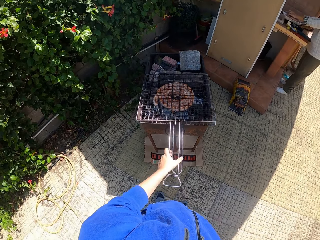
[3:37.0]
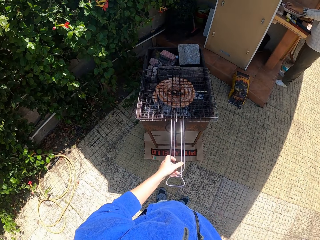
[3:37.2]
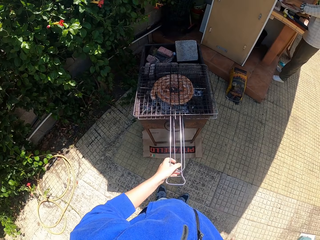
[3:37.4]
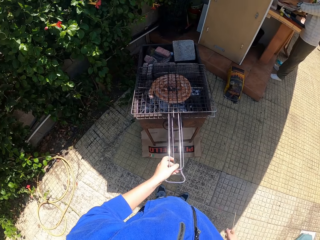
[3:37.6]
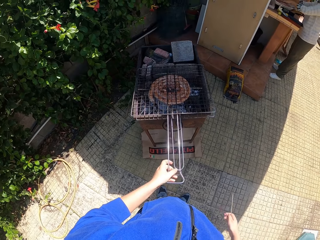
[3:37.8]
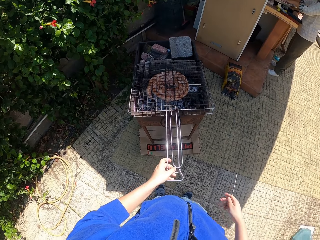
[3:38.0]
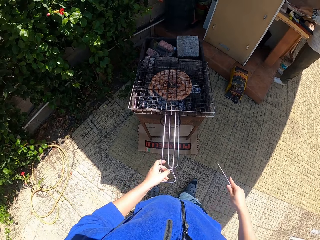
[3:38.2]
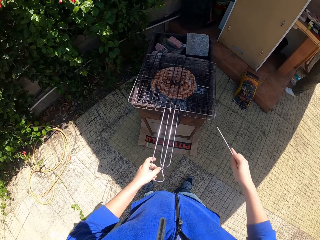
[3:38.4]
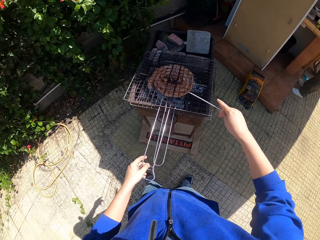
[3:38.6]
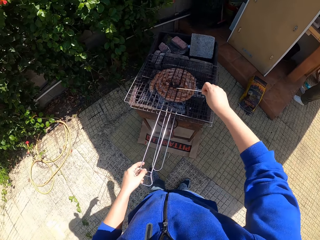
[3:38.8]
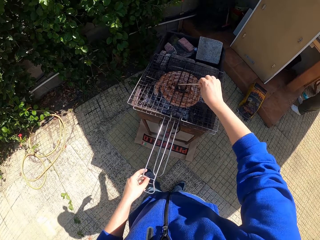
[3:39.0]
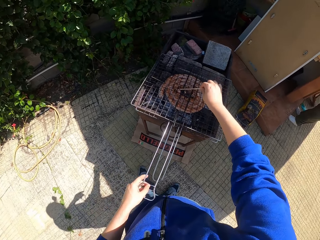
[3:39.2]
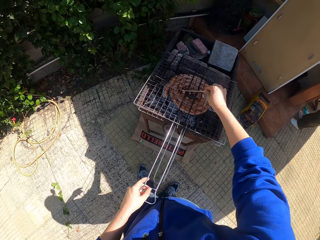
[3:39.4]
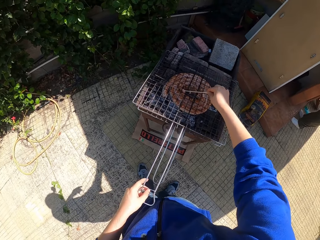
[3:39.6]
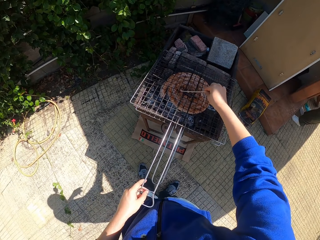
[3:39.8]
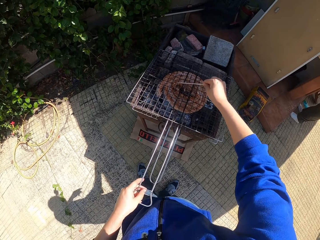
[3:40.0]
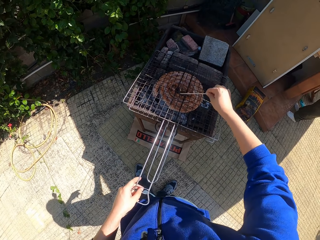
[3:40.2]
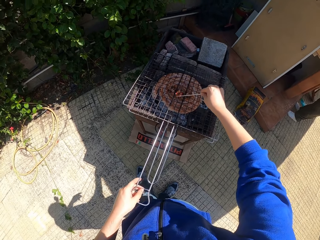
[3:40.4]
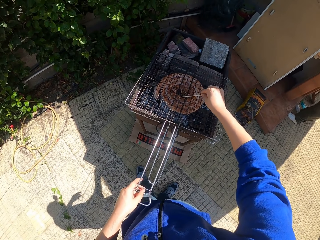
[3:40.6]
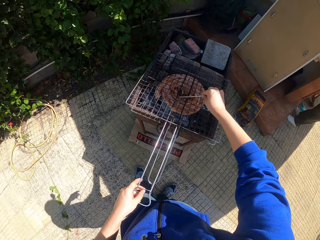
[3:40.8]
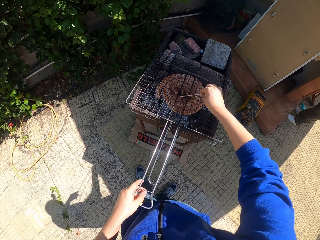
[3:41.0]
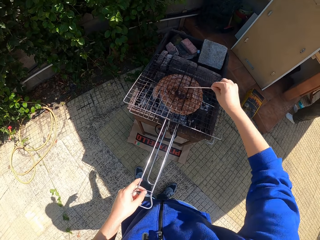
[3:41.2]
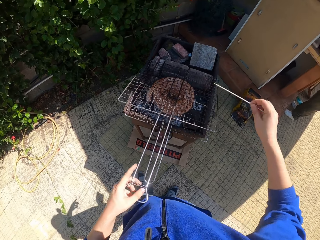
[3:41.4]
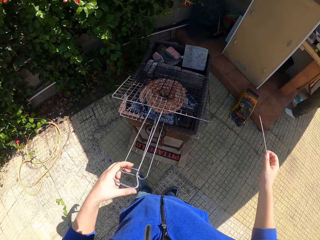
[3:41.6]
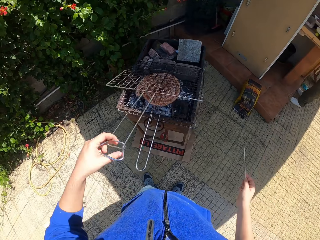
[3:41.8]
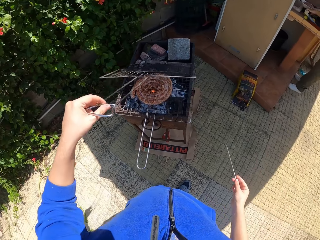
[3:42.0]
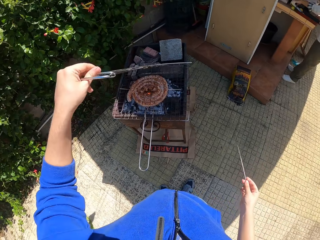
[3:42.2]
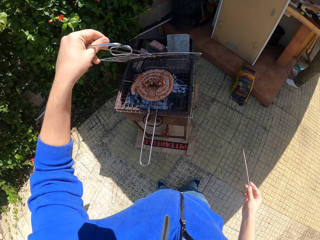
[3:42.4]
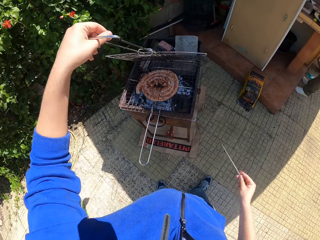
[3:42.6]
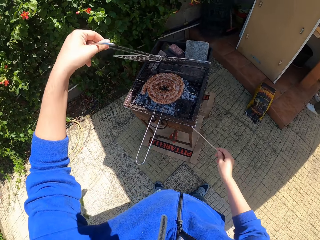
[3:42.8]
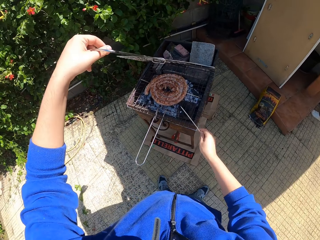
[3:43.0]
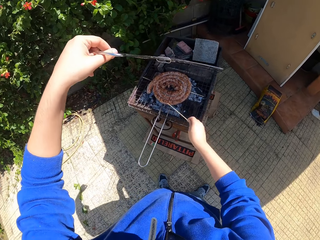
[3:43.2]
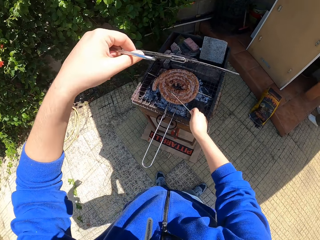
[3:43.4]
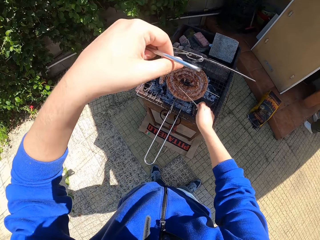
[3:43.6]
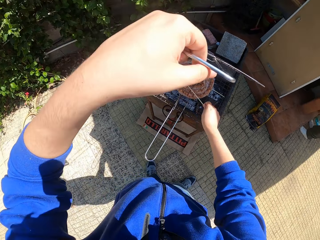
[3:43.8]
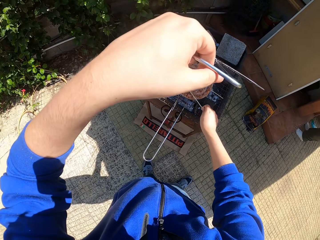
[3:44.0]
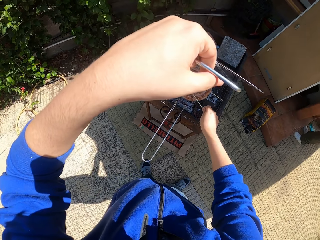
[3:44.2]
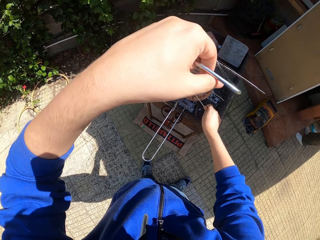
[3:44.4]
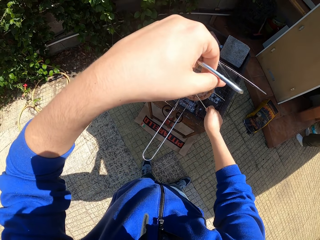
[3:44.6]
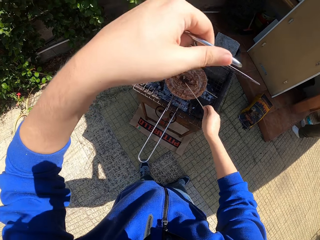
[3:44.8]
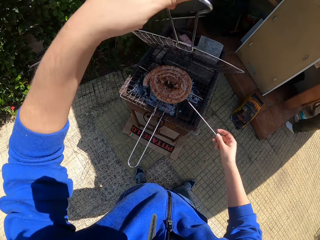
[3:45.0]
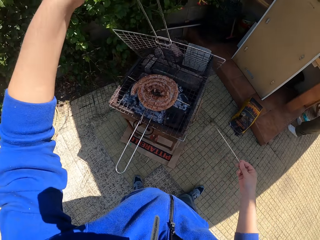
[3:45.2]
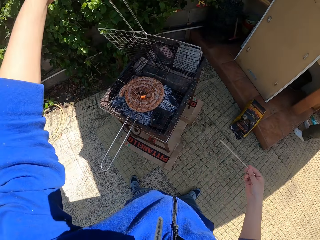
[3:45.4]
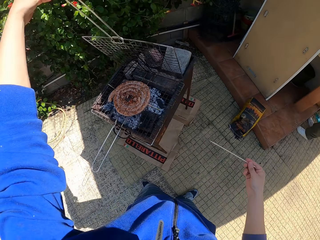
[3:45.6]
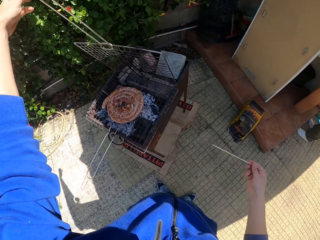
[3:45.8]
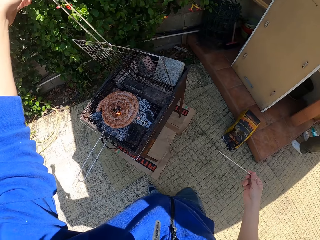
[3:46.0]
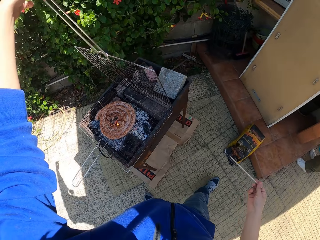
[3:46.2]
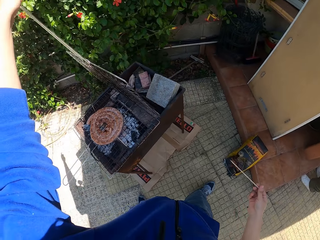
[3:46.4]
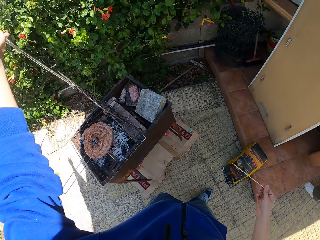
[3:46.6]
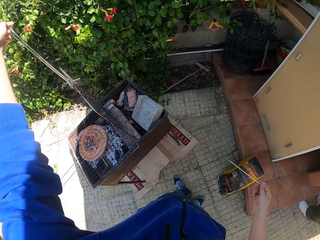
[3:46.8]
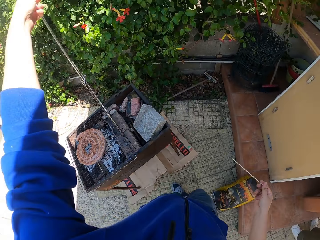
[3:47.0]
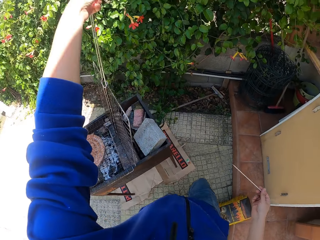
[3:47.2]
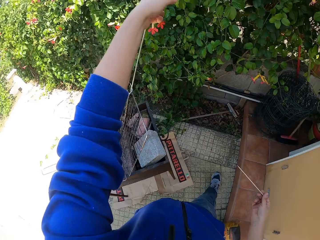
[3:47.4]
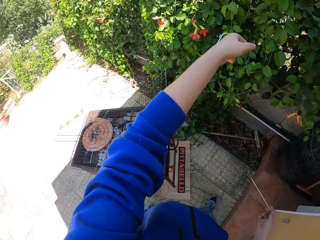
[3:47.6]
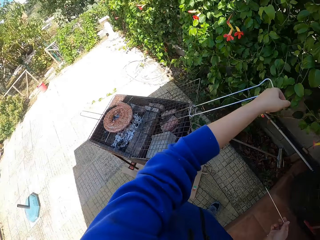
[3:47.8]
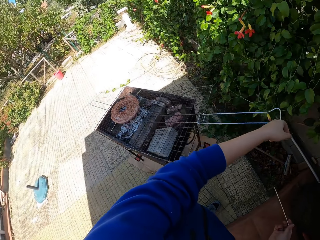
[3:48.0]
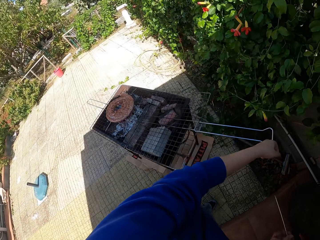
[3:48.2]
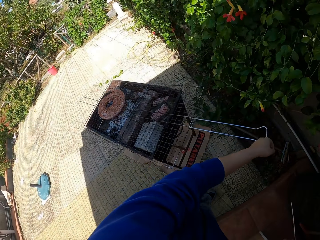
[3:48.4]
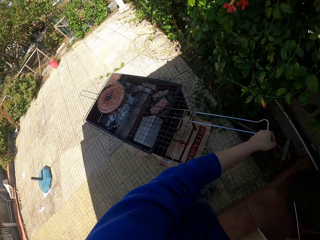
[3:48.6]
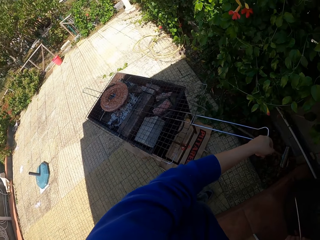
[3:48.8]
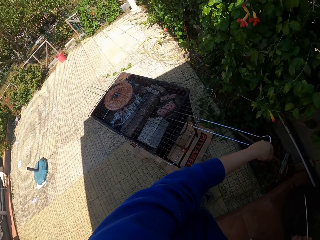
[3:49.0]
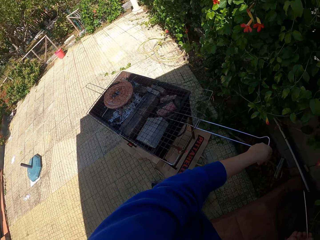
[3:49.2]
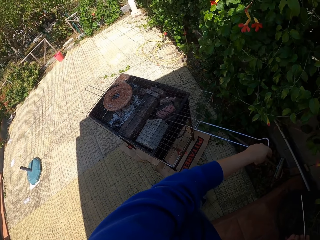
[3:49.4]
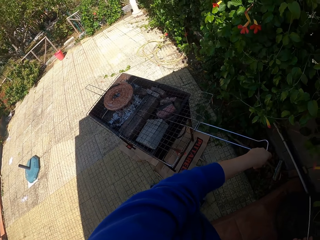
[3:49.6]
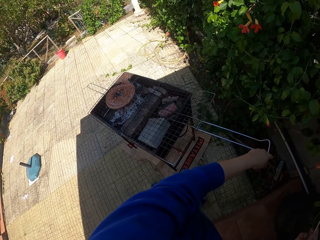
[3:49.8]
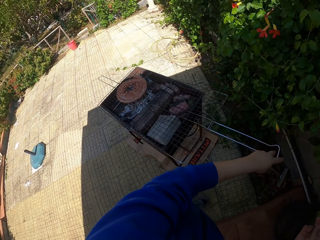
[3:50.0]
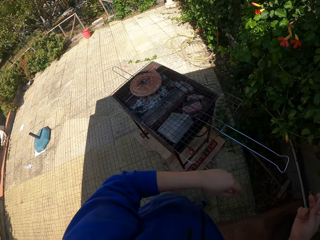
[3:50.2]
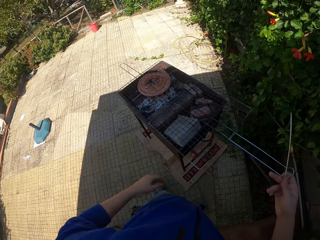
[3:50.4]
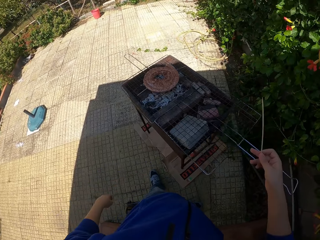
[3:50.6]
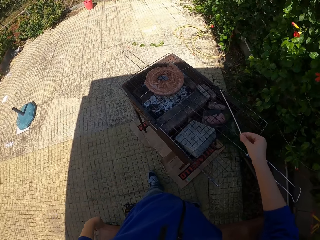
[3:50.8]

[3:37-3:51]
The camera wearer holds the barbecue wire rack handles with the left hand. He pokes the sausage on the grill with the wooden skewer in his right hand. He adjusts the Boerewors with a bamboo skewer on the grill. He opens the barbecue wire rack with the left hand. He pokes the sausage on the grill with the wooden skewer in his right hand. He adjusts the Boerewors with the bamboo skewer on the grill. He walks around the grill and places a barbecue wire rack part on the grill.

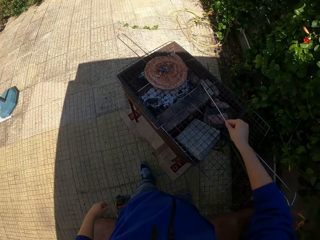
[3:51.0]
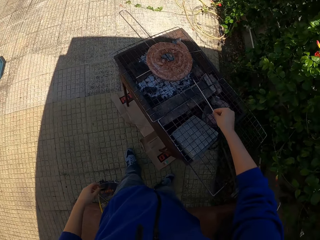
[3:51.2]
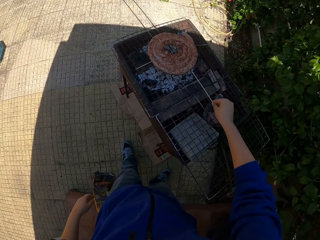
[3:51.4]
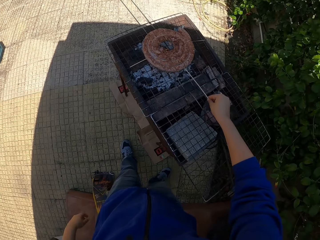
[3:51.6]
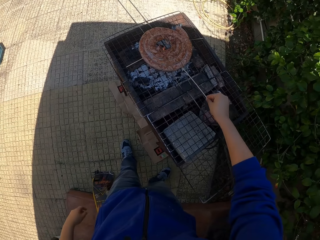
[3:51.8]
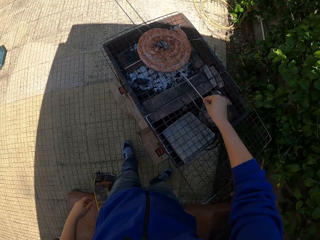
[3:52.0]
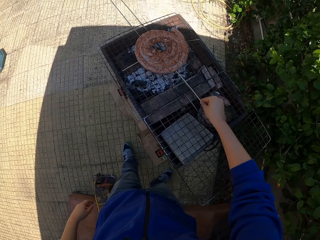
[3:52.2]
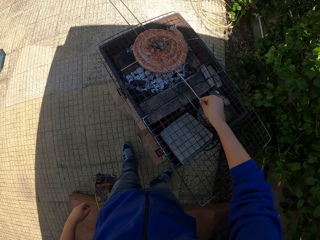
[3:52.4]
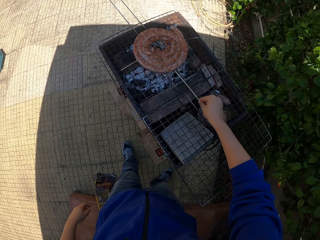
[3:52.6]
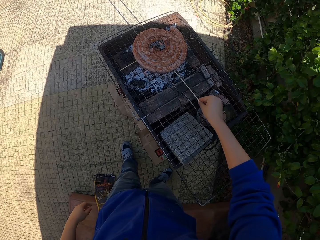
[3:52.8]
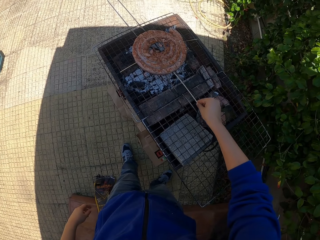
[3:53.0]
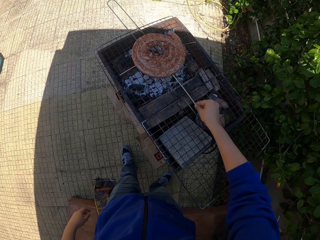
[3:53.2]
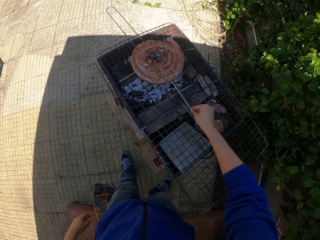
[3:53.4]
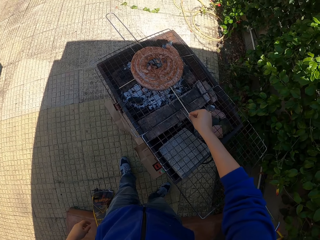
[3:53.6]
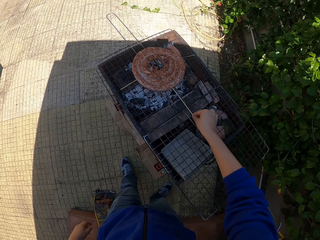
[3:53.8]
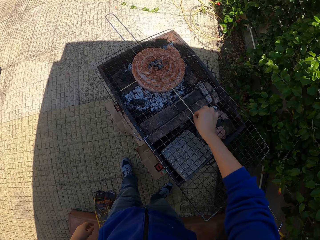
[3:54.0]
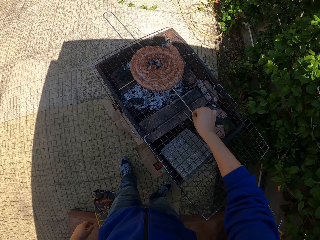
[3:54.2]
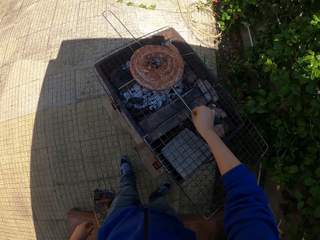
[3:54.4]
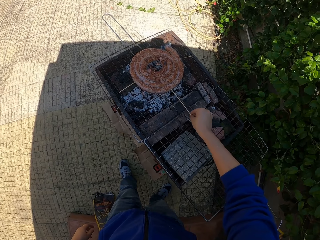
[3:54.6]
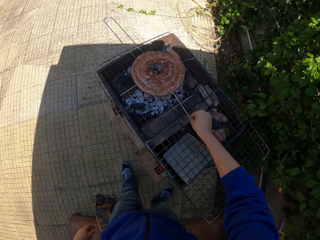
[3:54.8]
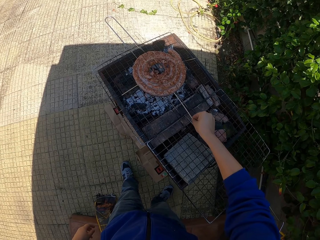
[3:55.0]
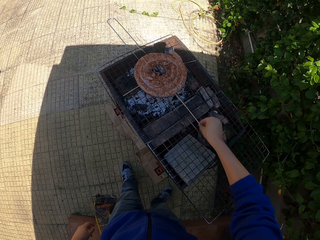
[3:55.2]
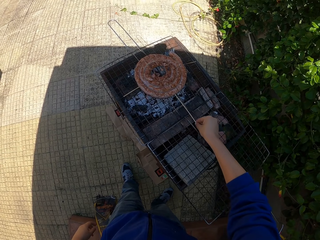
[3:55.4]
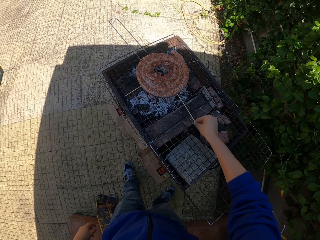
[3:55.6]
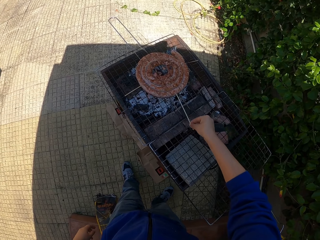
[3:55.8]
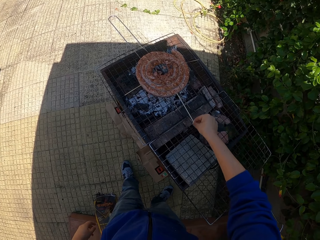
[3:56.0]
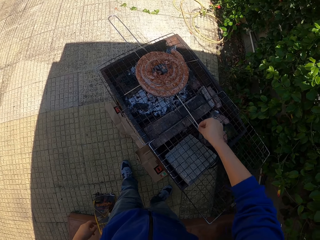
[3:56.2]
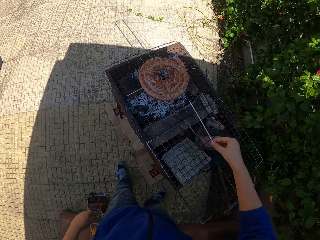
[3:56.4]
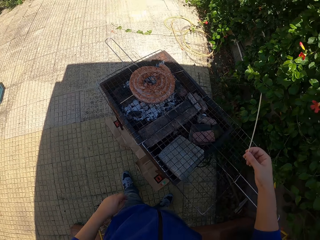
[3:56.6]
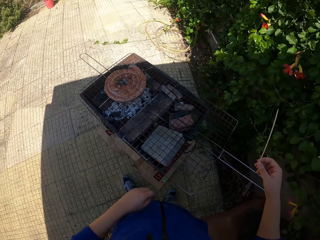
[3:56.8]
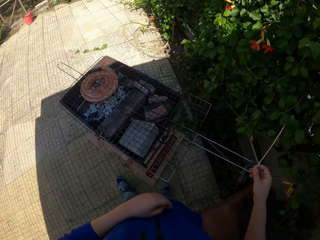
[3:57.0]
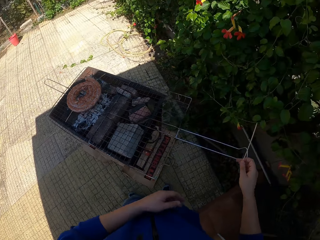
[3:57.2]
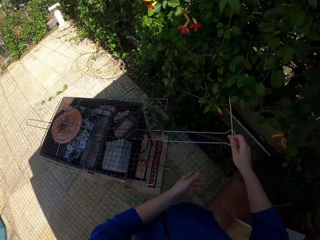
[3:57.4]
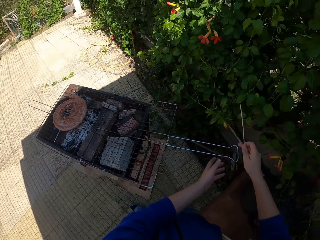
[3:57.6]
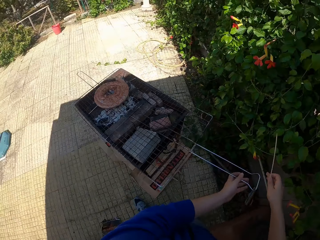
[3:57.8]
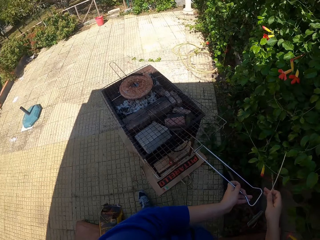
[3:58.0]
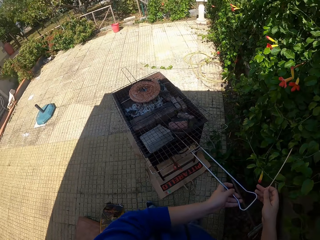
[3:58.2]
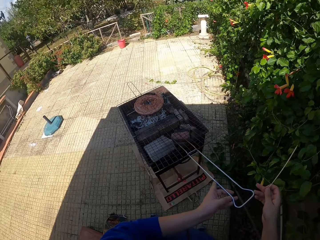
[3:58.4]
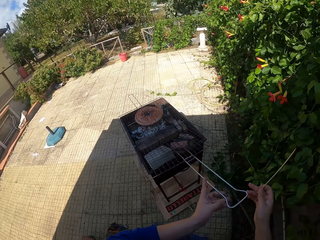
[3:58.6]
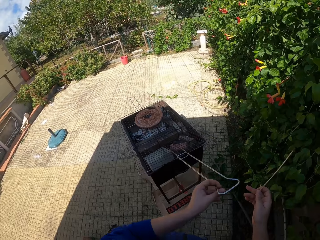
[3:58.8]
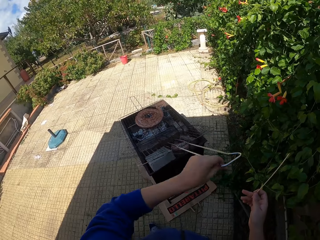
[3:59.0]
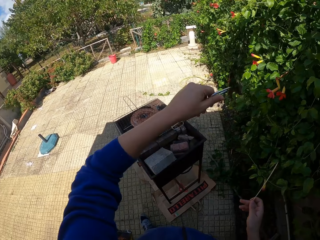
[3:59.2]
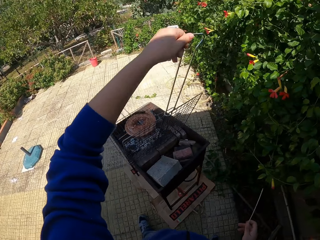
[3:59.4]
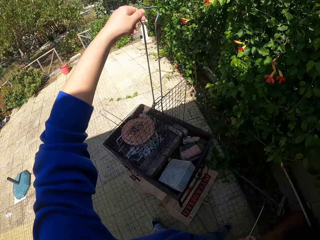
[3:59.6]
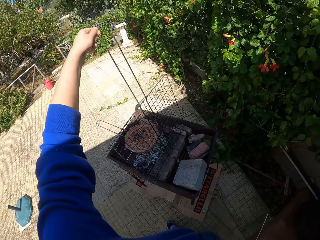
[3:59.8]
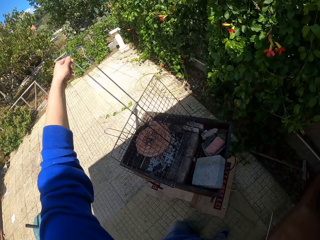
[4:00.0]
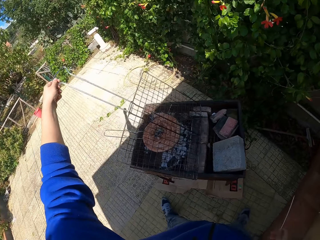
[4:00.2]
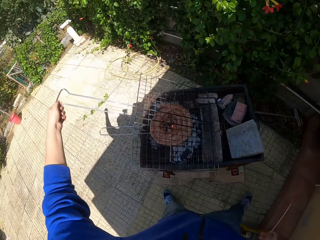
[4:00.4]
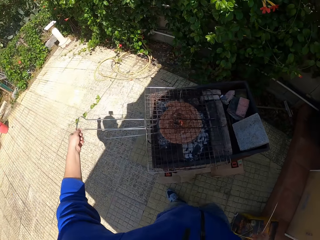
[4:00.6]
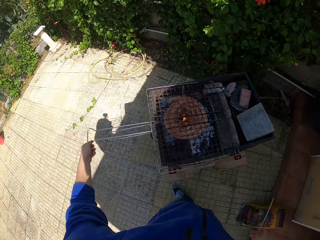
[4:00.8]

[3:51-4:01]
The camera wearer inserts the wooden skewer in his right hand into the sausage on the grill. He adjusts the Boerewors with a bamboo skewer on the grill. He pulls out the wooden skewer in his right hand from the sausage on the grill. He closes the grill with both hands and lifts a barbecue wire rack part with the left hand.
